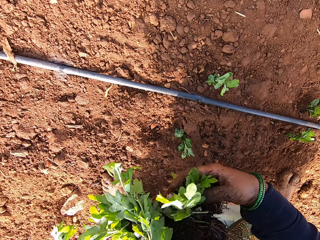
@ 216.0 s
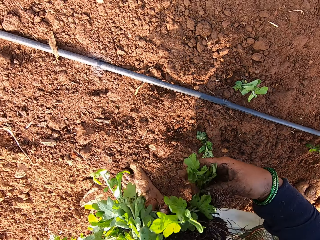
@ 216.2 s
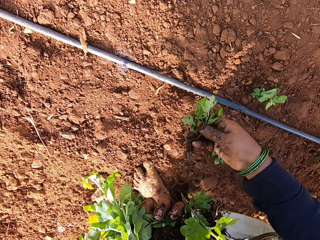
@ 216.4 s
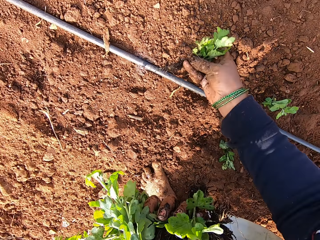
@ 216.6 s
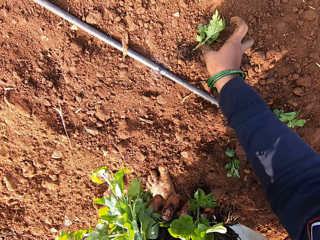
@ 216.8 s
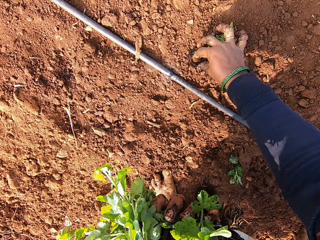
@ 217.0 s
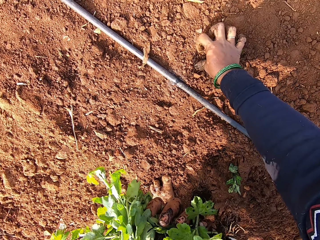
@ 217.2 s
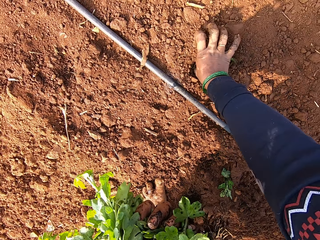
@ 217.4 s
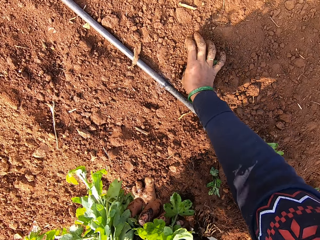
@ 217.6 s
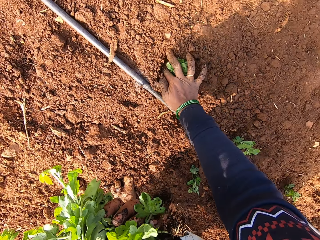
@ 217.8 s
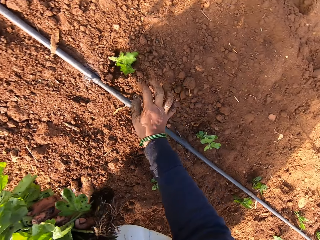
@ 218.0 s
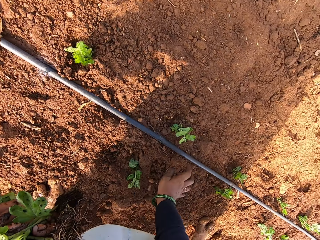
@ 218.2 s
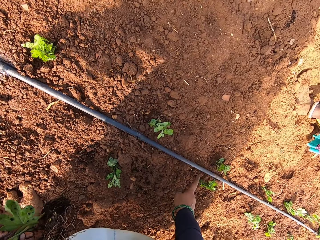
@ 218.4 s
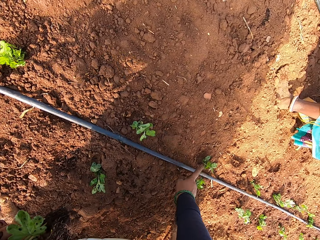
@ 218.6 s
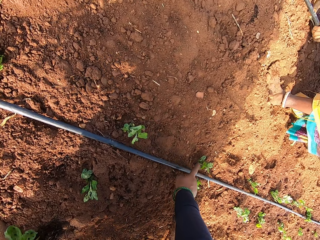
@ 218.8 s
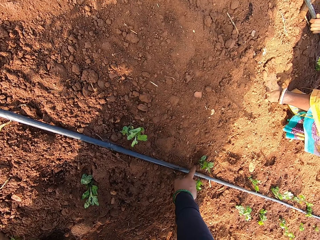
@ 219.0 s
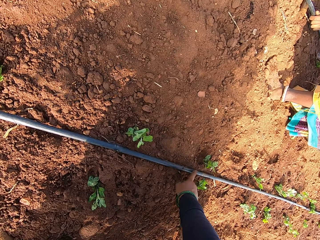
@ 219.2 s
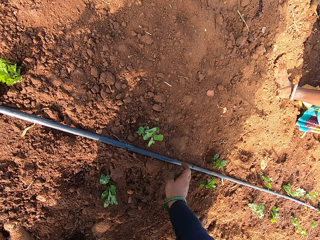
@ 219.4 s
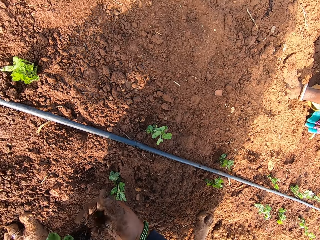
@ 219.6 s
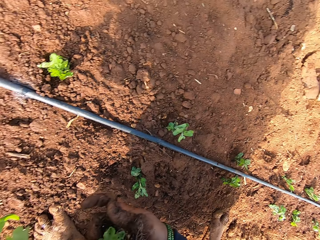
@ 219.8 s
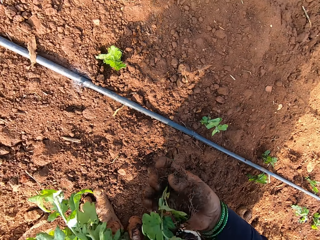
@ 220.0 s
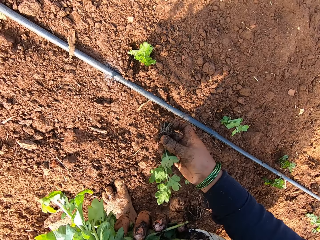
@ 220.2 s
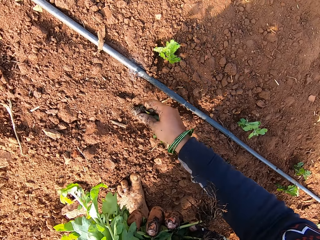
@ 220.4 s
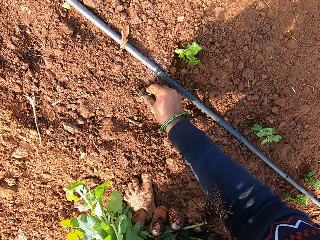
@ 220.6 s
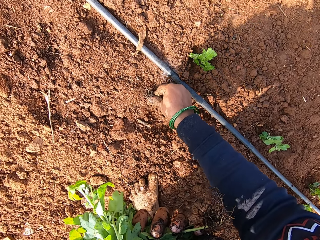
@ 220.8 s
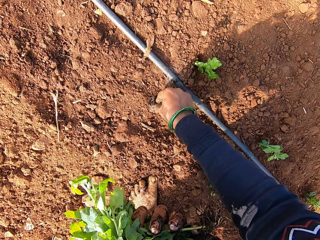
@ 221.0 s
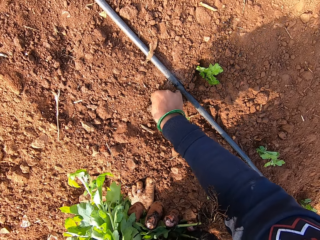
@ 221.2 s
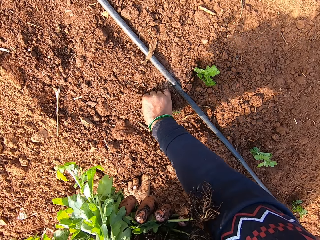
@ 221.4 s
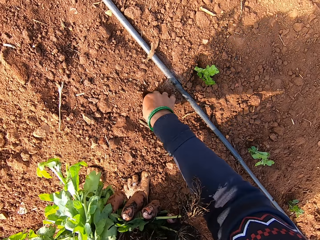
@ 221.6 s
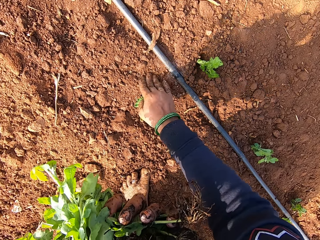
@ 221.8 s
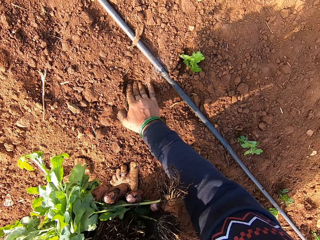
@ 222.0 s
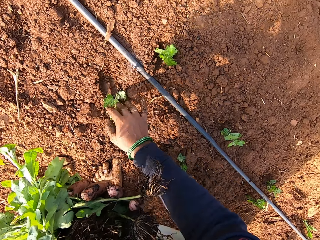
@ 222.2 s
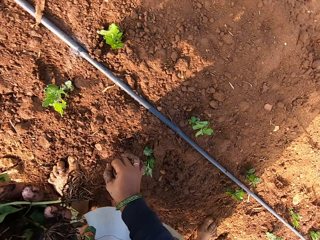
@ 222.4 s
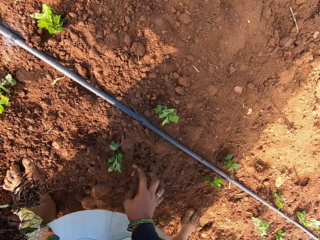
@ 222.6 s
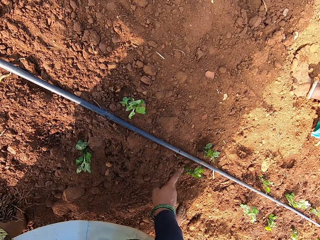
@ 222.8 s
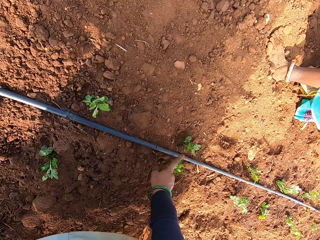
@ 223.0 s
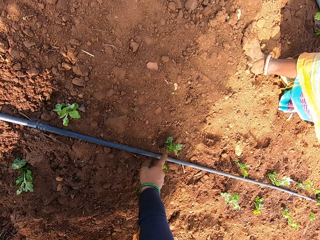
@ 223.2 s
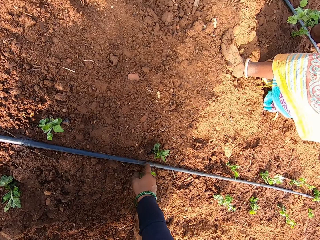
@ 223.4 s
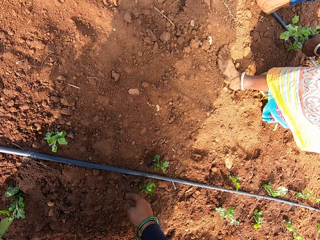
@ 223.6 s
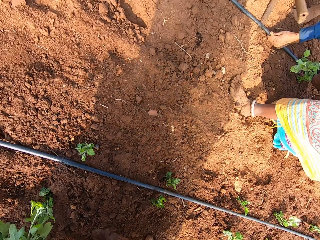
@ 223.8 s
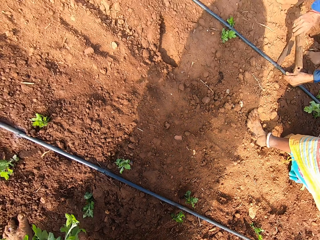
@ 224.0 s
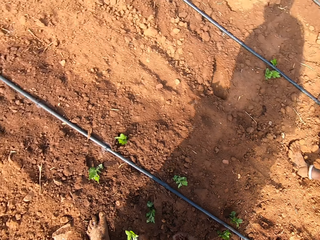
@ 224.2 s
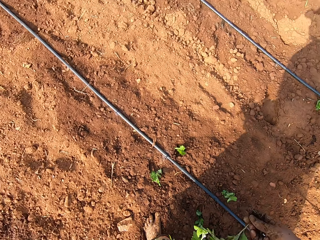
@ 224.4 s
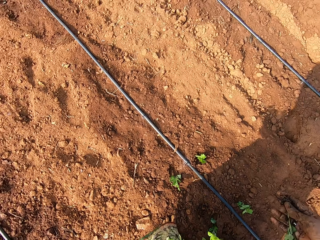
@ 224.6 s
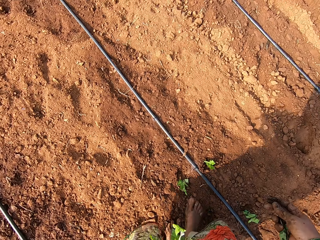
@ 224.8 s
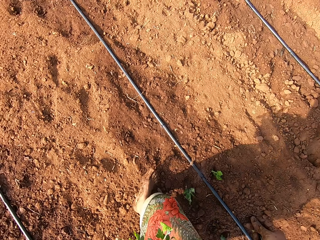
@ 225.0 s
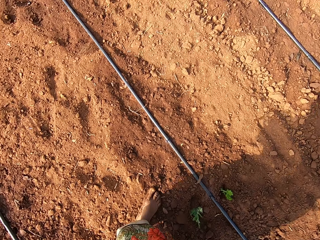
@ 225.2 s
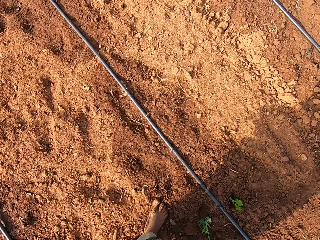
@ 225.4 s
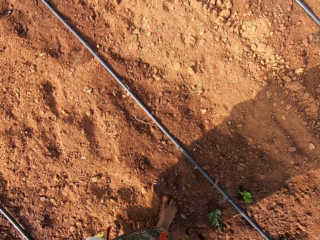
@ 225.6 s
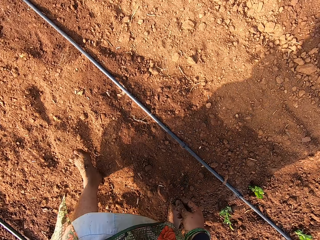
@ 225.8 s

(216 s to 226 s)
The camera wearer picks a seedling from the seedlings in her left hand with her right hand. She drops the seedling on the ground with her right hand. She plants the seedling on the ground with her right hand. She interacts with the man. She hits the pipe on the ground with her right index finger. She touches the pipe. She picks a seedling from the seedlings in her left hand with her right hand. She plants the seedling on the ground with her right hand. She presses the sand on the ground with her right hand. She hits the pipe on the ground with her right index finger. She touches the pipe. The man hits a pipe on the ground with a stick in his right hand. The camera wearer picks a seedling from the seedlings in her left hand with her right hand.

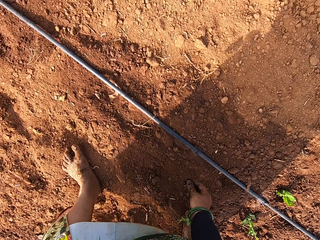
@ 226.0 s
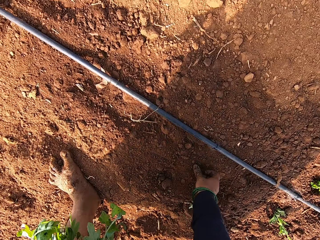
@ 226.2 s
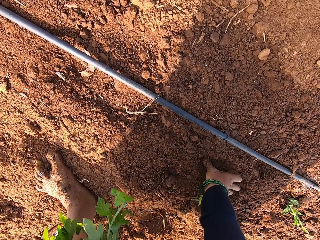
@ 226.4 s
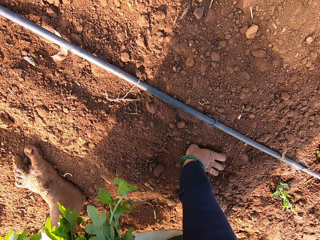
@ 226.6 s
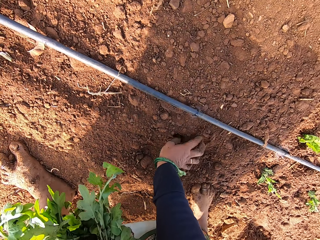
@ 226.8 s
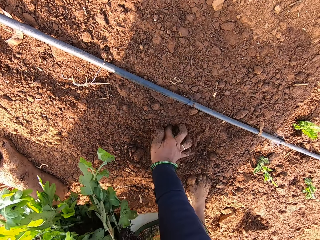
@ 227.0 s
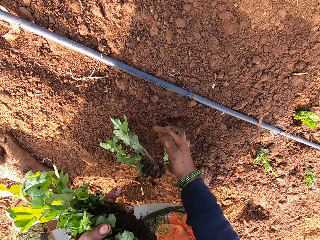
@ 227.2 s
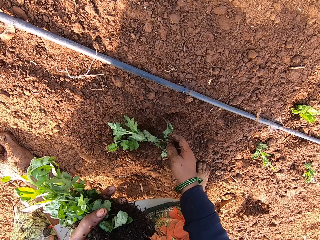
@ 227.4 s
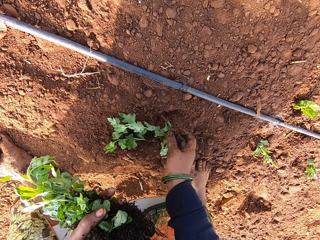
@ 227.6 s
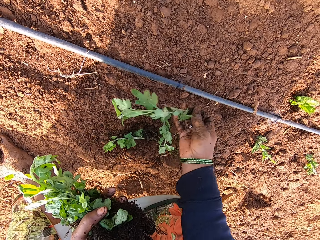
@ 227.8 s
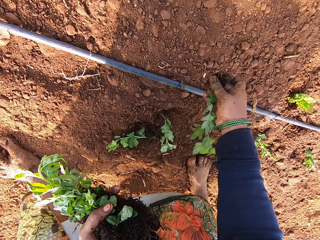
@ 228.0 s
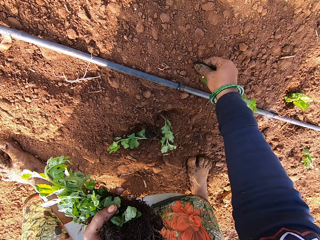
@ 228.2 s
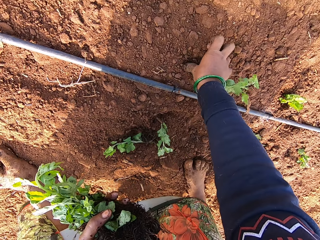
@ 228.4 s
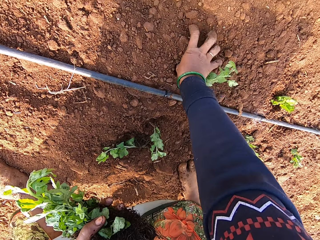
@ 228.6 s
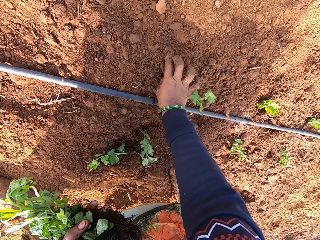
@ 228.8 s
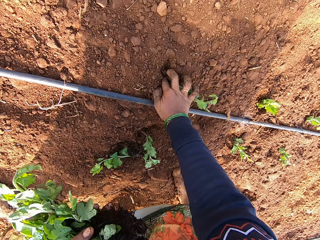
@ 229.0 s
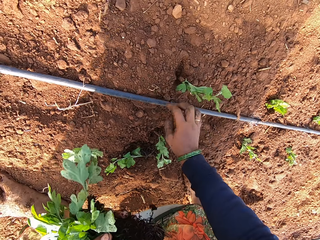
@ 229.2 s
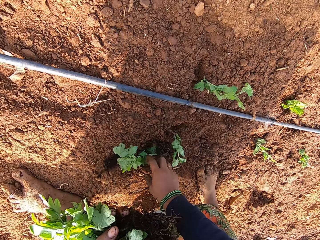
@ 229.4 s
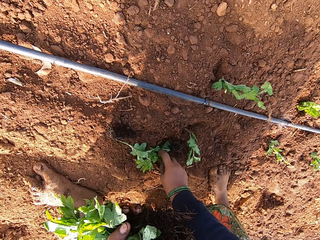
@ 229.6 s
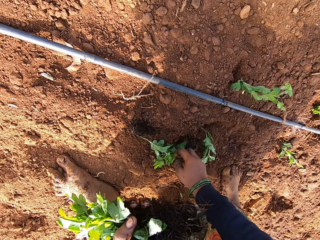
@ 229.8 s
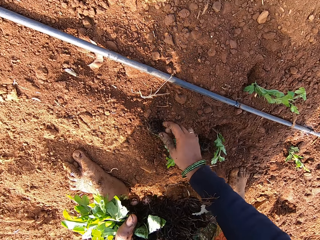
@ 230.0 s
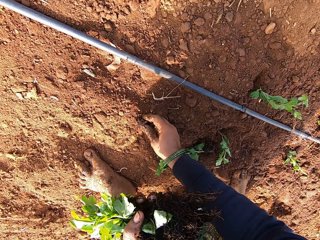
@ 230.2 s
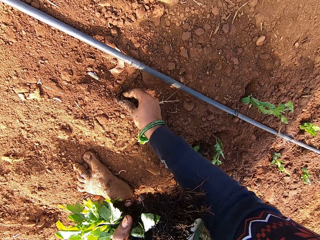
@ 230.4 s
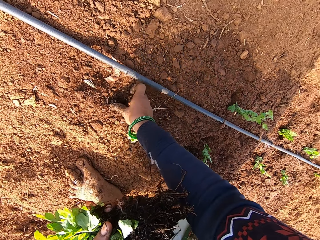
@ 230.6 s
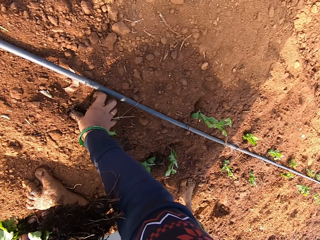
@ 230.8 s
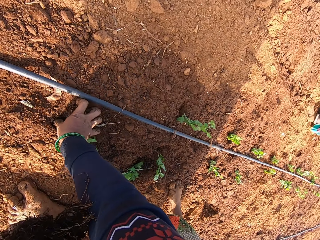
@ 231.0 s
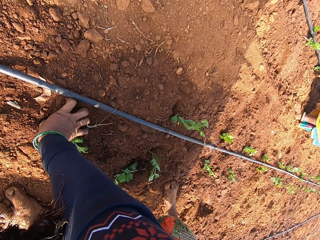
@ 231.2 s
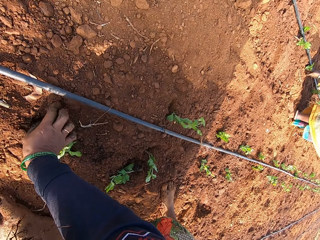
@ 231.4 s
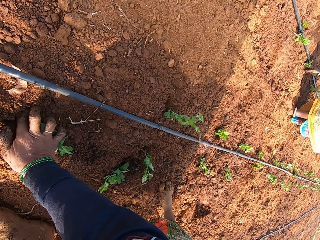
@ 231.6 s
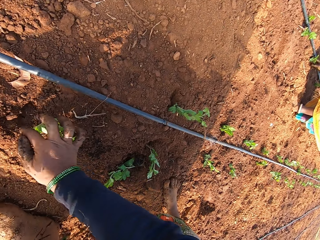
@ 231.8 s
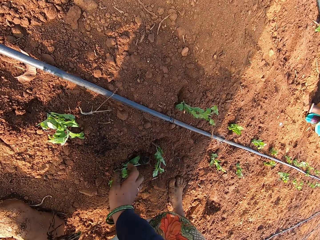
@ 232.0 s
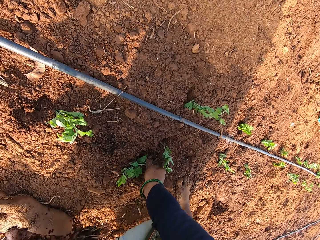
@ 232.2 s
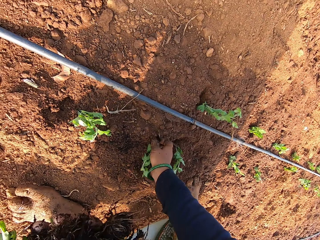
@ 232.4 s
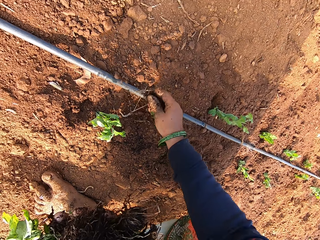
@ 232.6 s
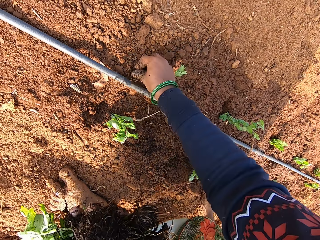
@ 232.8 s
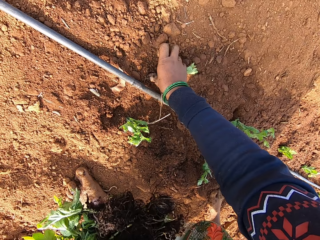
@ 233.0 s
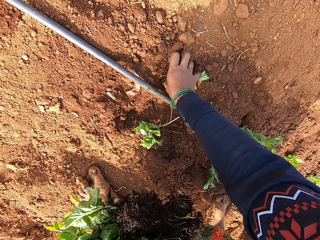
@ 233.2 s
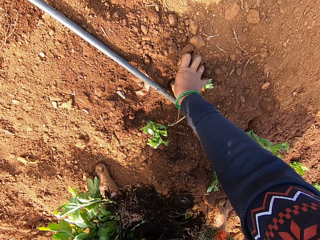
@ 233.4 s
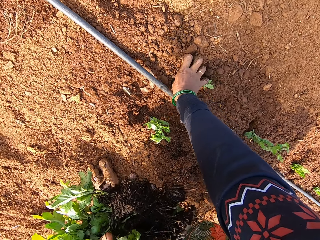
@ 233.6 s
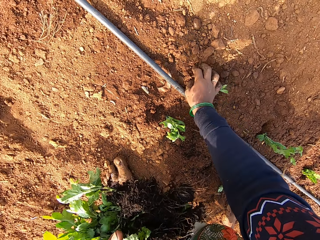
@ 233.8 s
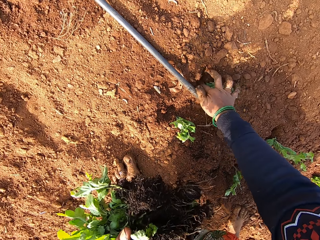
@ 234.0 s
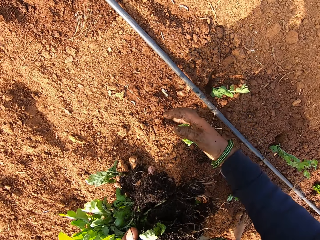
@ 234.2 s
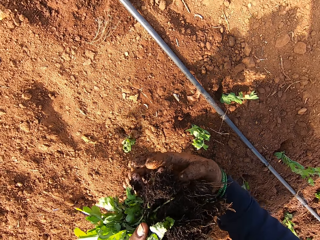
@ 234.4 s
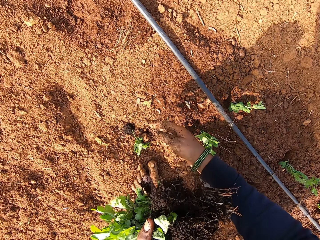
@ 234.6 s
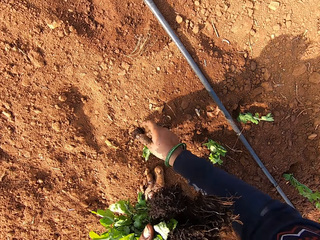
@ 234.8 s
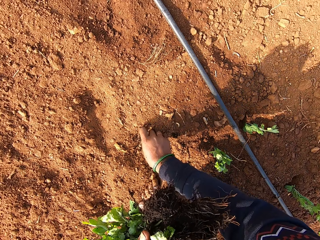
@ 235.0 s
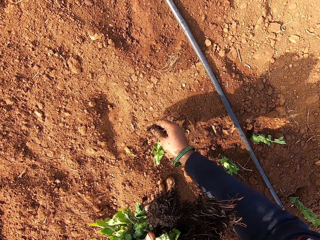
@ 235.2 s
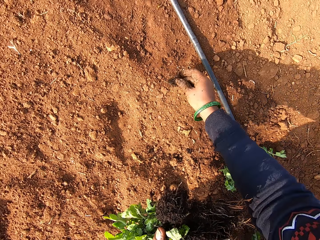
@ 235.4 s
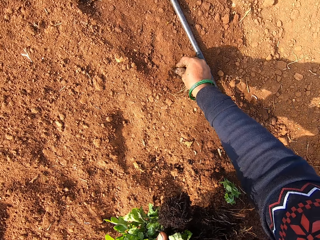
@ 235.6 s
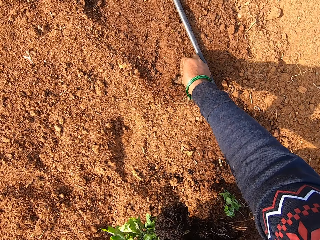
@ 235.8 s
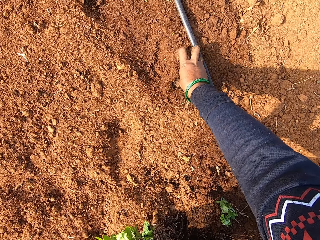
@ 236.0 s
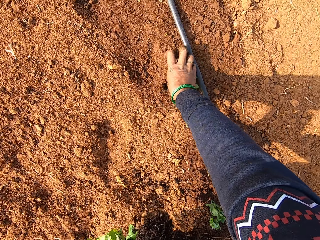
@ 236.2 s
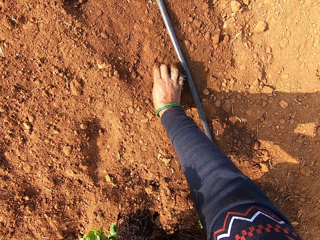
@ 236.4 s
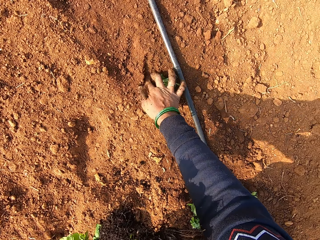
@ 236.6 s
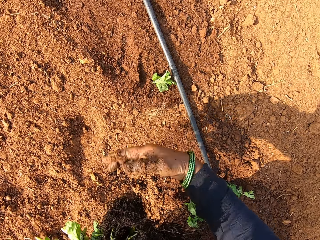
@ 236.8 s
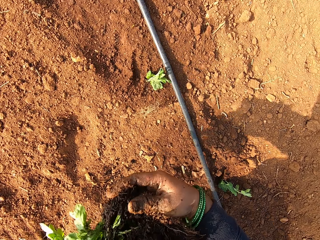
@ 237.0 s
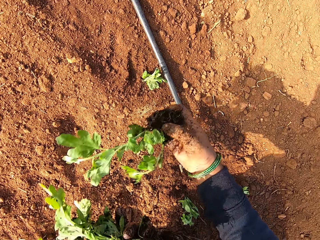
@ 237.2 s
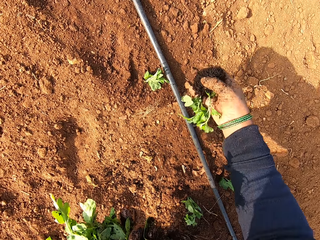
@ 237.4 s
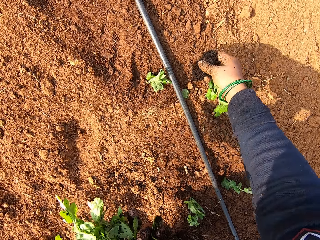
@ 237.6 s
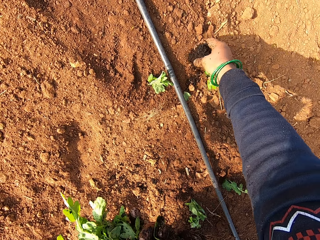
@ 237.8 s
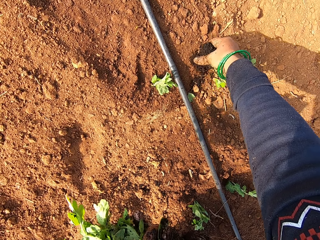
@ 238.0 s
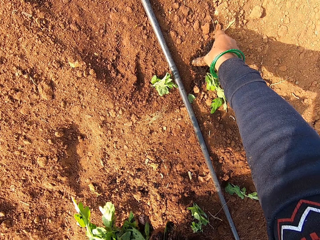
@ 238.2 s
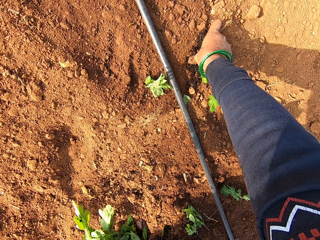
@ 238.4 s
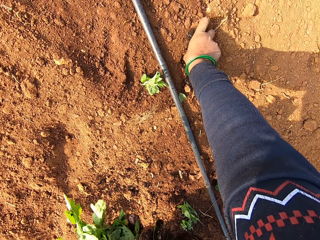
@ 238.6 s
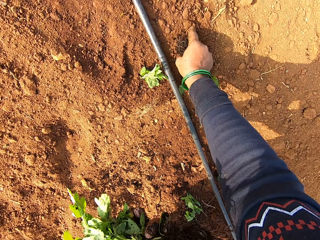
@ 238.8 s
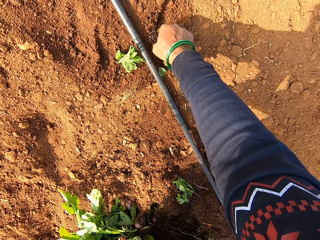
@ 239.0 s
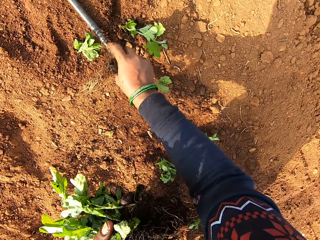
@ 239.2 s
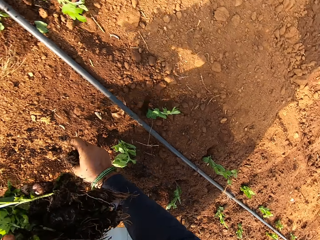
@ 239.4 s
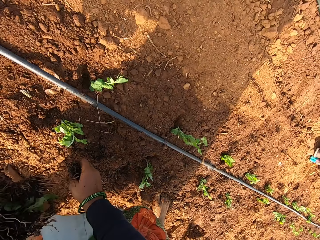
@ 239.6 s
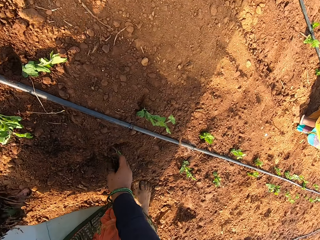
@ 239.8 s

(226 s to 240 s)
The camera wearer plants the seedling on the ground with her right hand. She picks a seedling from the ground with her right hand. She plants the seedling on the ground with her right hand. She picks a seedling from the ground with her right hand. She plants the seedling on the ground with her right hand. She picks a seedling from the ground with her right hand. She plants the seedling on the ground with her right hand. She picks a seedling from the ground with her right hand. She plants the seedling on the ground with her right hand. She picks a seedling from the seedlings in her left hand with her right hand. She plants the seedling on the ground with her right hand.
